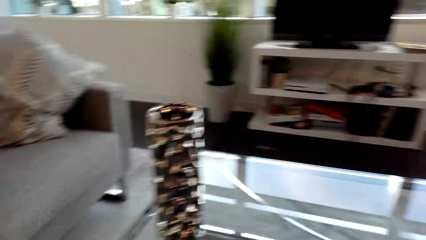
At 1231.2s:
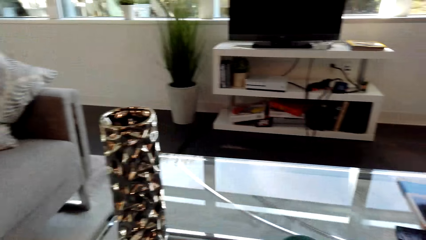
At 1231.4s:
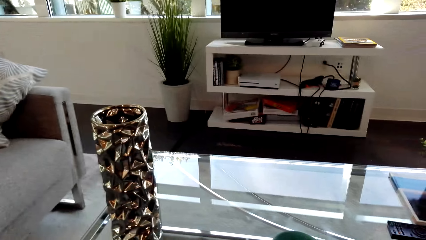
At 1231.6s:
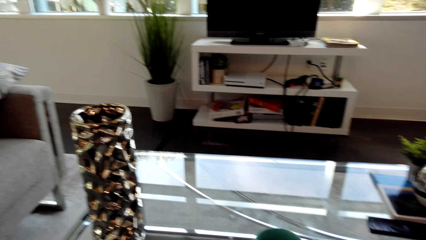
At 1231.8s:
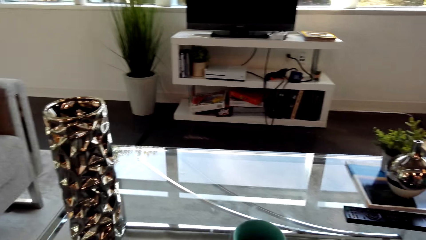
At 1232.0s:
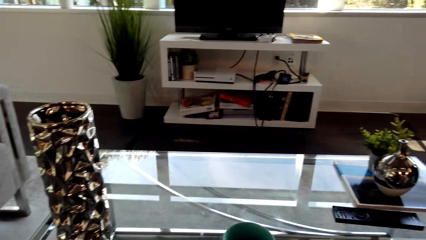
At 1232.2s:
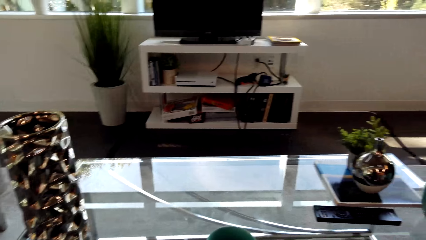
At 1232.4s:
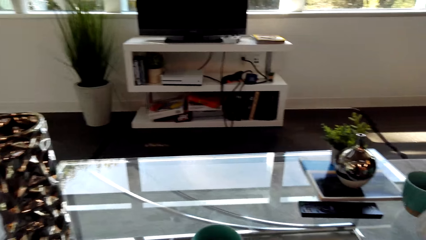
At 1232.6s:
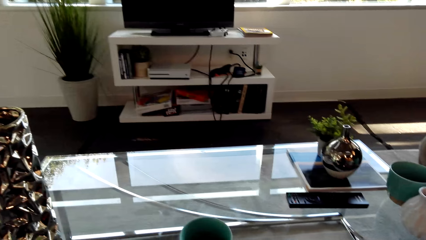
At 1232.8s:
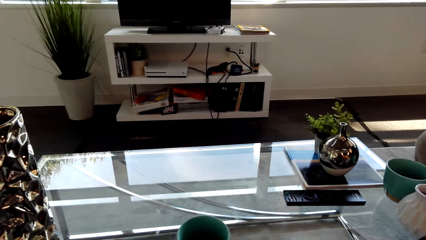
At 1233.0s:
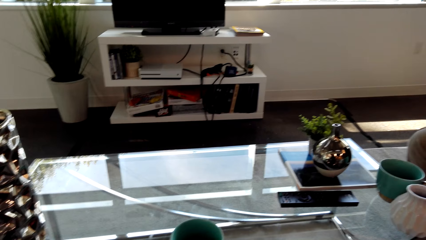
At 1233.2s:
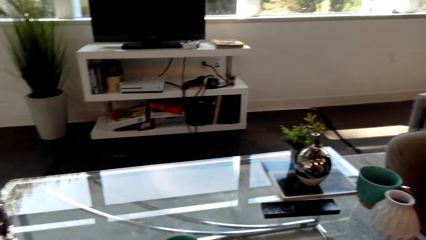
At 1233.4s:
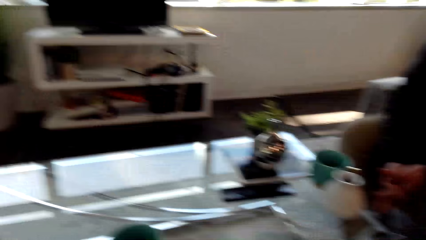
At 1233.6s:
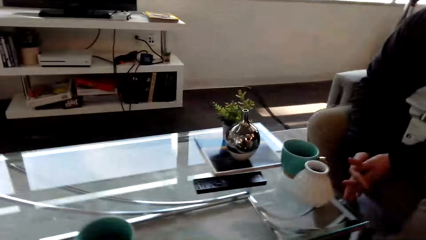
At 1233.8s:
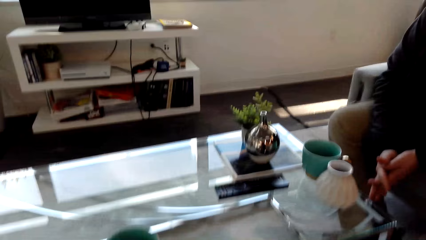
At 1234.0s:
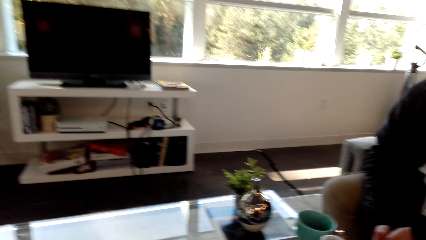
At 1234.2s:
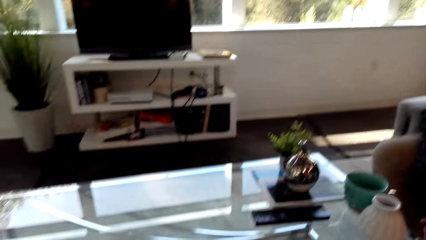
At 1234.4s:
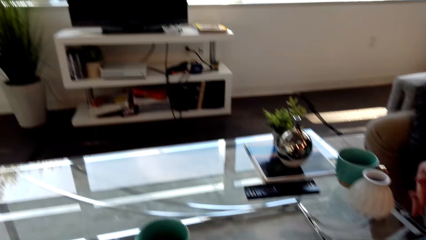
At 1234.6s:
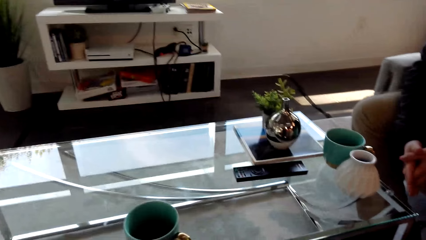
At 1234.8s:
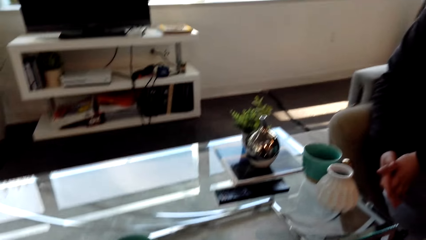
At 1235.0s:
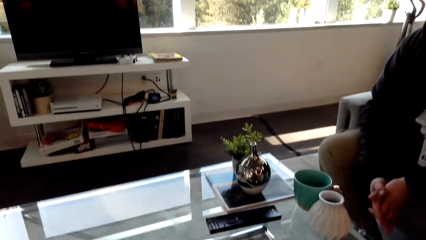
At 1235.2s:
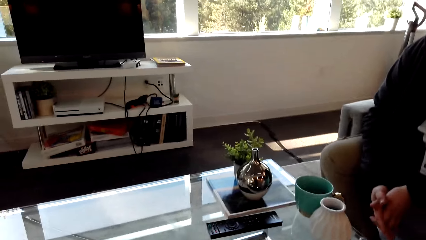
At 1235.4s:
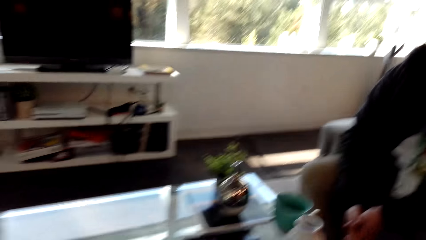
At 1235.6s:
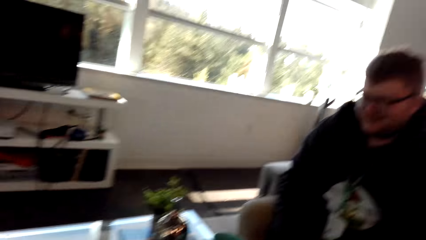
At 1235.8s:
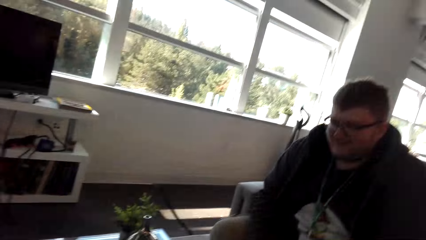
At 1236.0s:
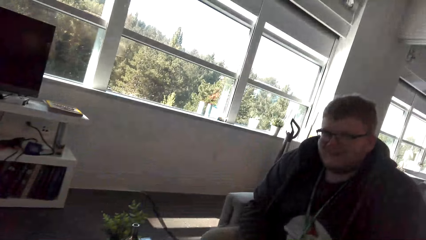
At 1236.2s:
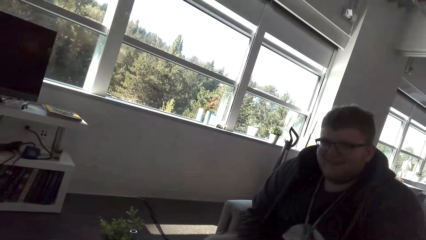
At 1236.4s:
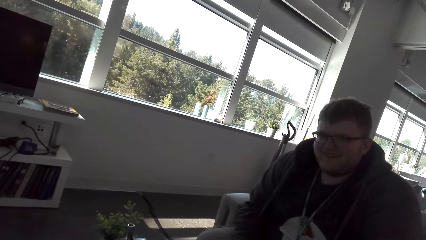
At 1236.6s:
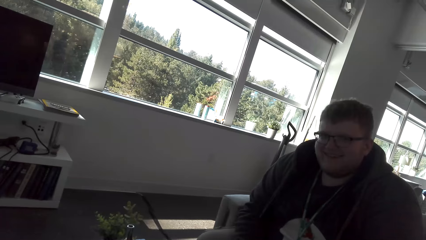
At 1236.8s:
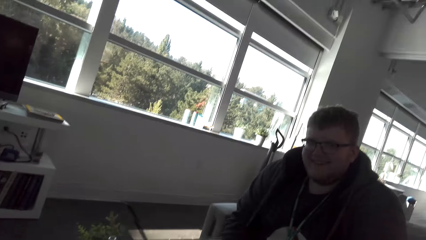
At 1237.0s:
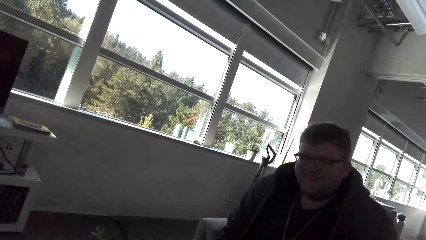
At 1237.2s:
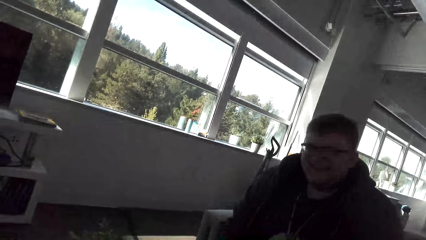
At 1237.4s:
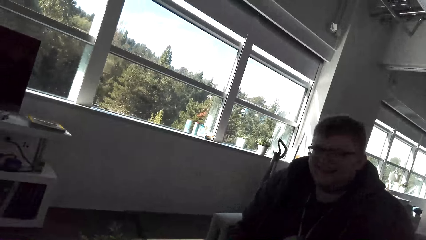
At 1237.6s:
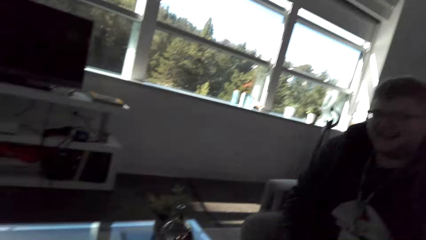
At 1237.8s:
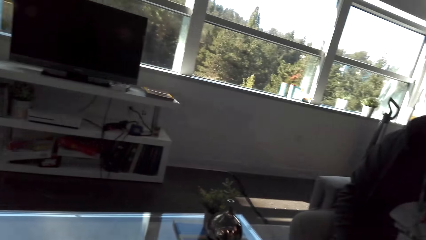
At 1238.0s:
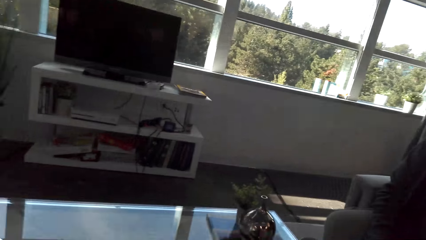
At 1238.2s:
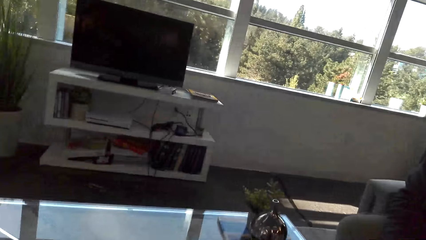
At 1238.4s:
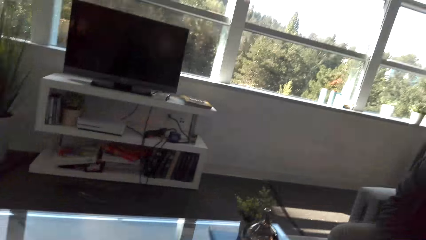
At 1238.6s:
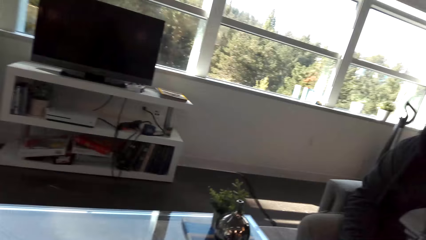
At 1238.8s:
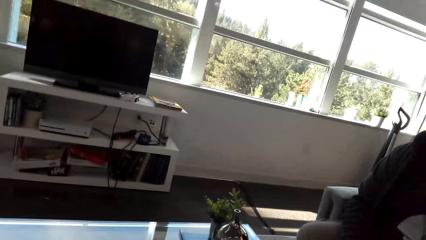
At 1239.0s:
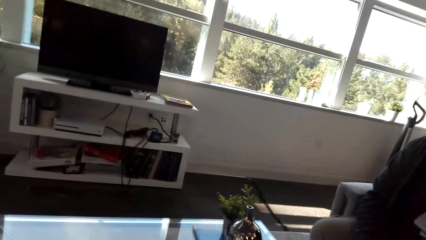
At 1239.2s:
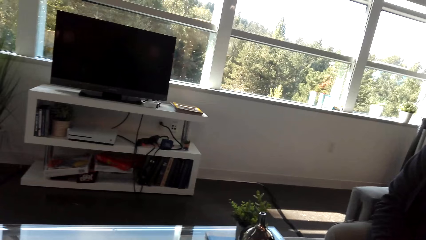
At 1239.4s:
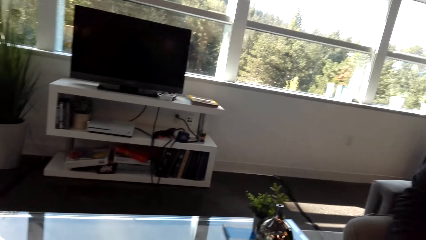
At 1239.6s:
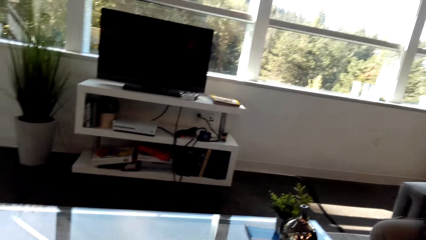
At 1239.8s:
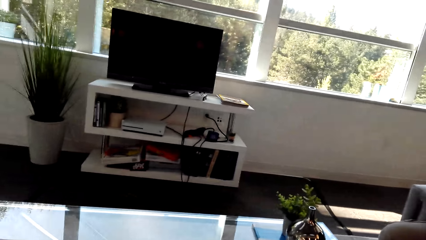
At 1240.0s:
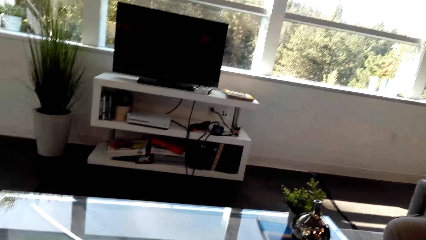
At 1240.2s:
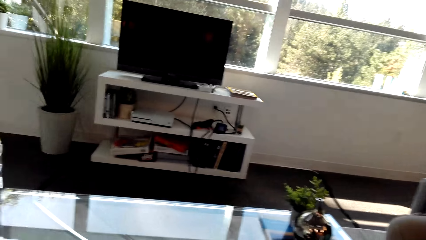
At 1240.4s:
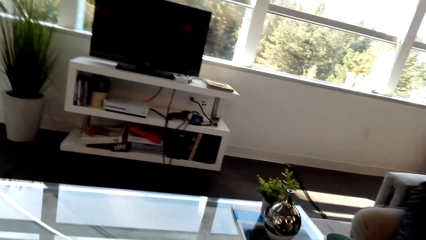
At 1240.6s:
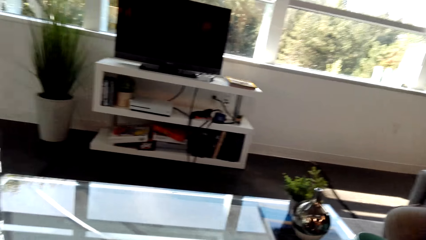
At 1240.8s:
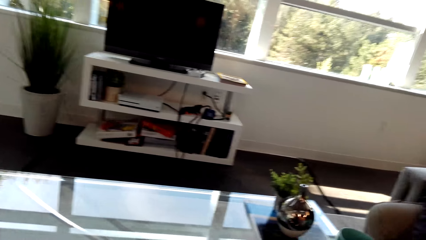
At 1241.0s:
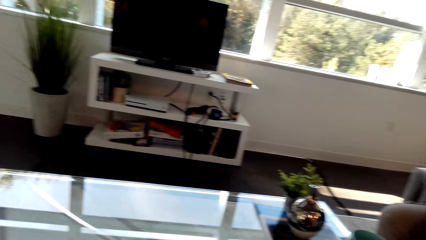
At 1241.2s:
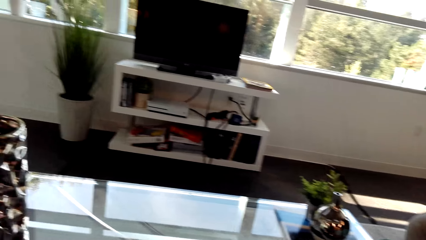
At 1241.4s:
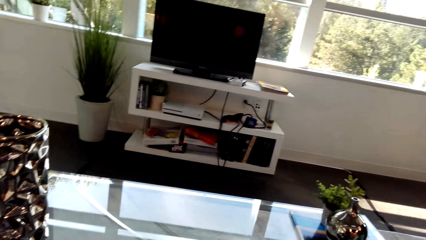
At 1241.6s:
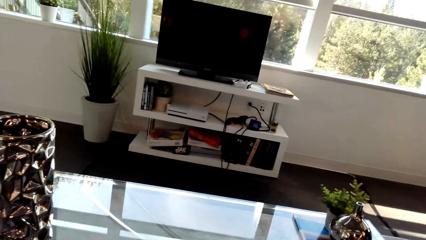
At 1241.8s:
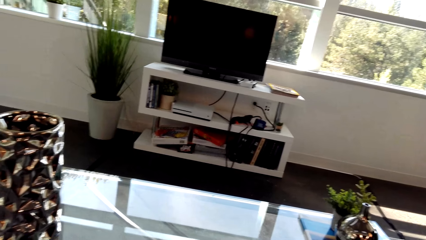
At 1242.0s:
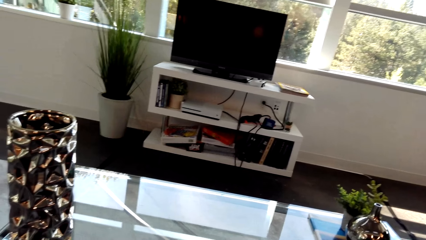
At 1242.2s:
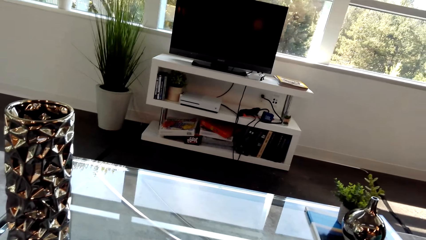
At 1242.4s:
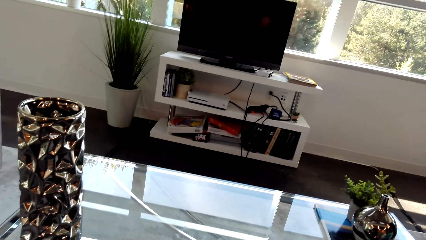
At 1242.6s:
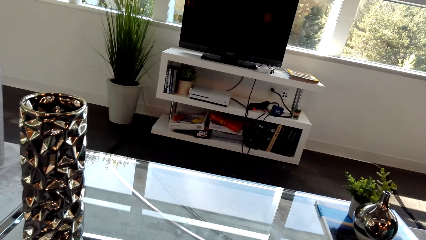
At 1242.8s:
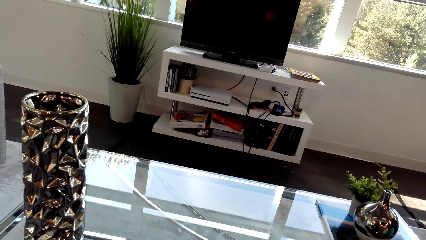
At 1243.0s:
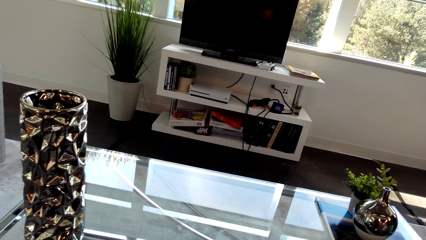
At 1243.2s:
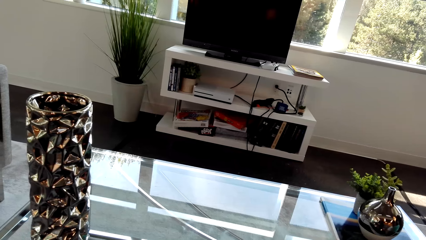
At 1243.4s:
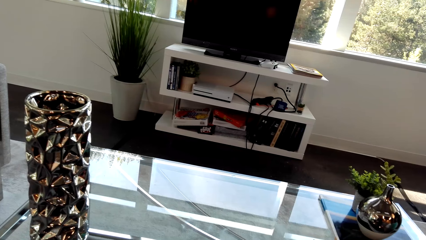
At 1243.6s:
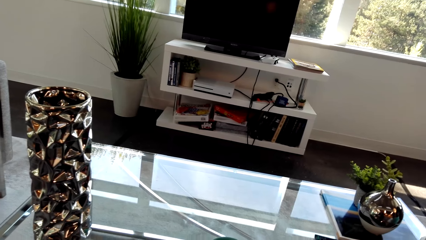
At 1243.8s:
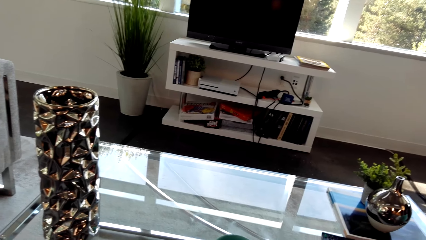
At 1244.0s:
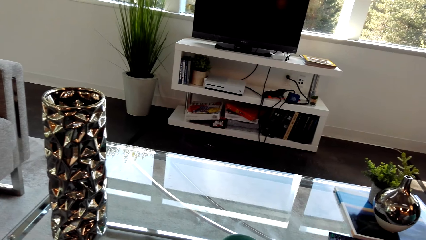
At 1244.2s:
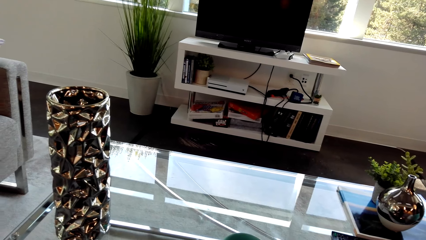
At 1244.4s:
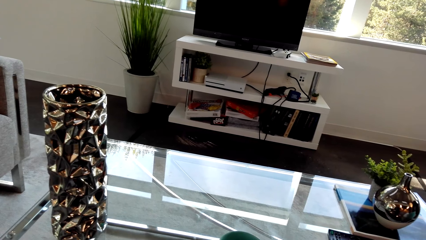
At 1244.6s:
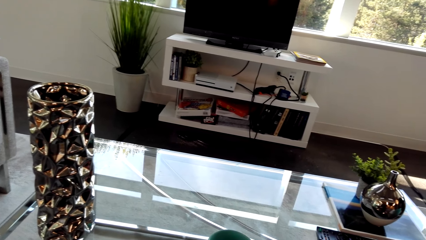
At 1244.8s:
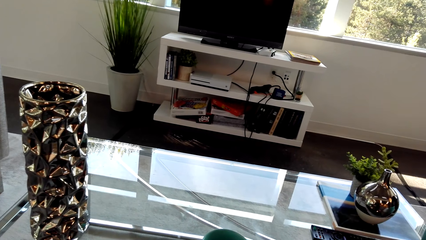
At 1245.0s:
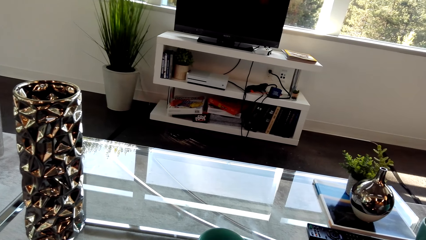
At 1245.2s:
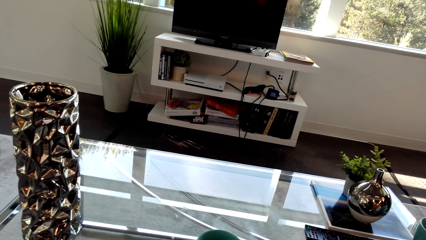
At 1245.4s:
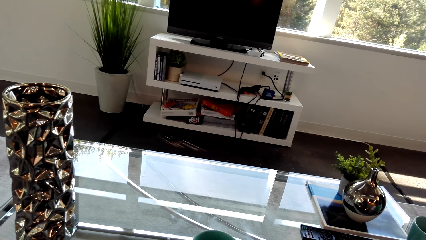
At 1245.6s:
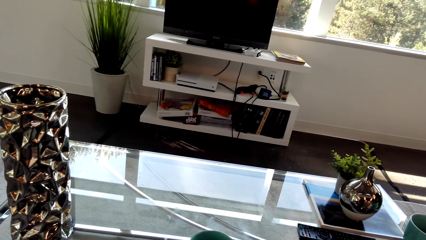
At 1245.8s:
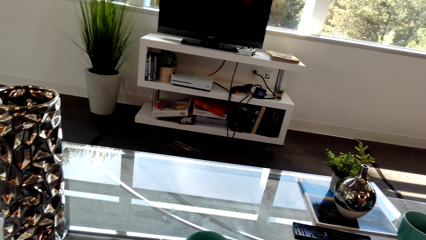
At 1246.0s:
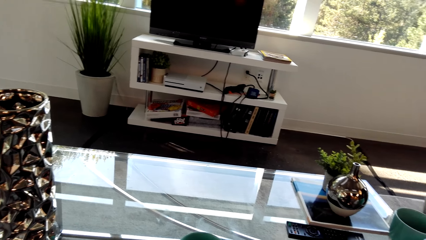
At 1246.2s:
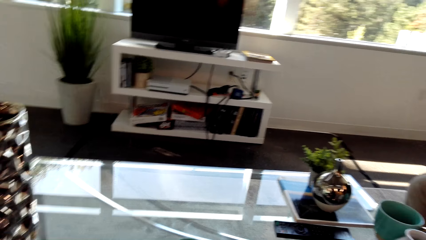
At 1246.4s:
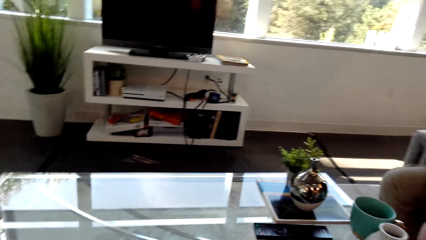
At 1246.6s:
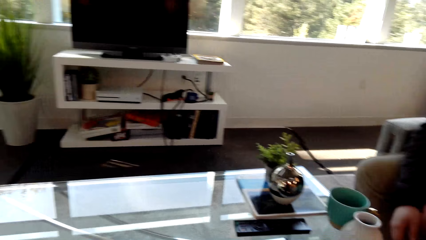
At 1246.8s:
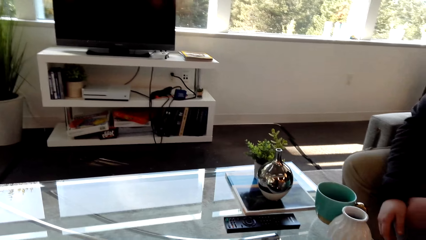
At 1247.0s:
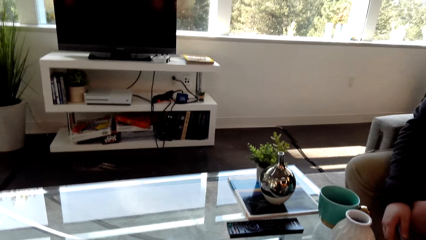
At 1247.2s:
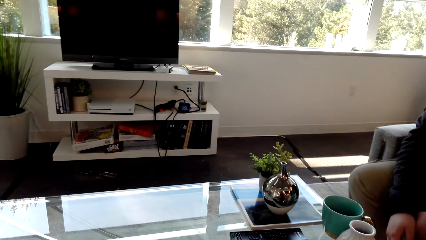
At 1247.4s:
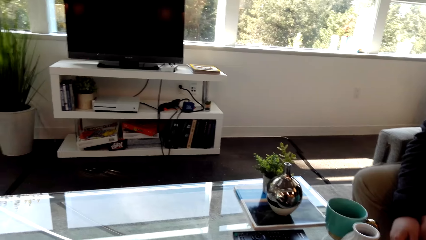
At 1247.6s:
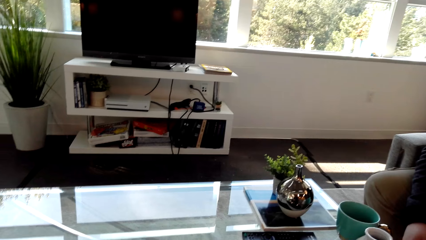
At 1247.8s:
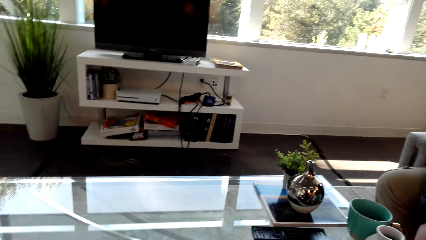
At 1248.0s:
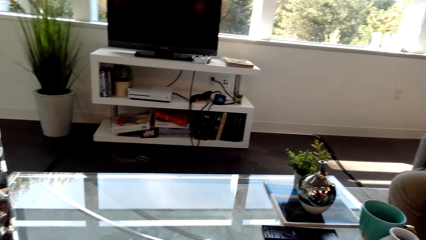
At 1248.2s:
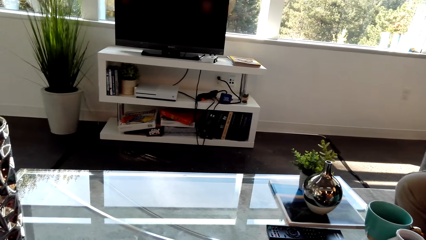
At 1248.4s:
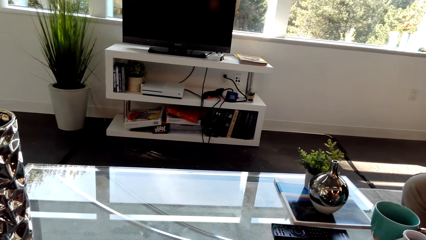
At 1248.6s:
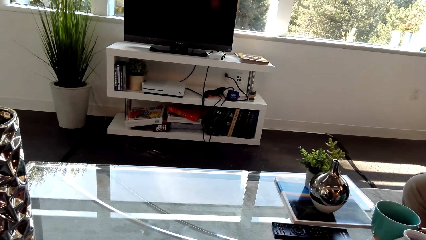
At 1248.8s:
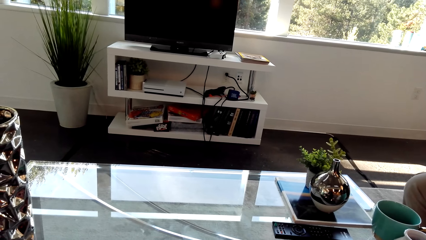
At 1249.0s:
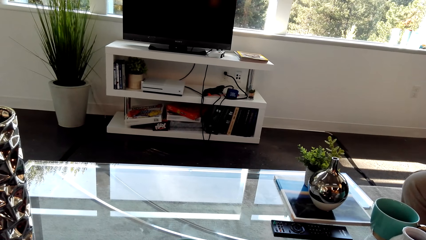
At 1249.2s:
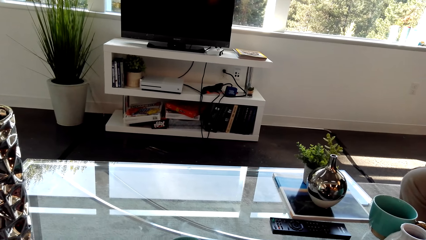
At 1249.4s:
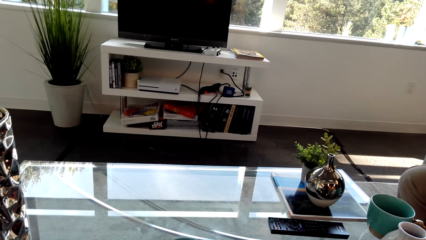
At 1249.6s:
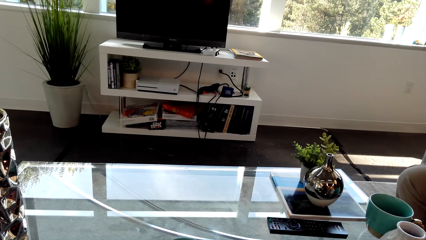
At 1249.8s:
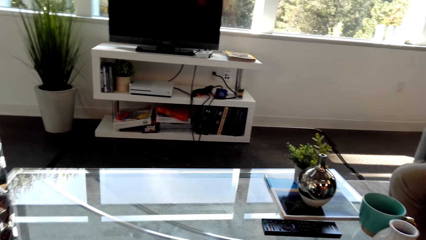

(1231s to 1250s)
A man talks. The camera wearer looks at the man. They look around.
